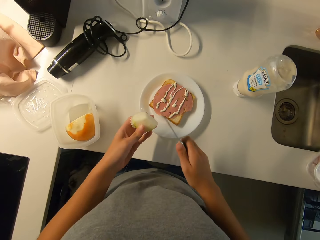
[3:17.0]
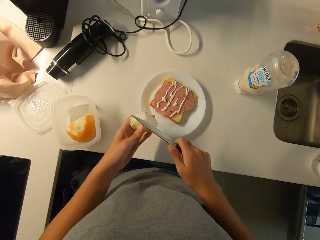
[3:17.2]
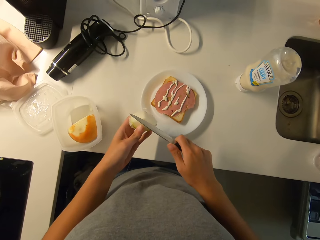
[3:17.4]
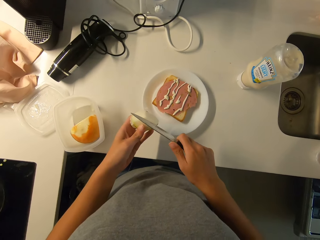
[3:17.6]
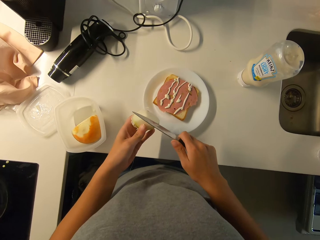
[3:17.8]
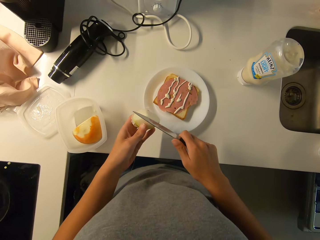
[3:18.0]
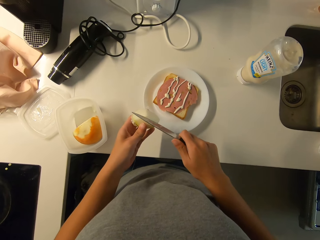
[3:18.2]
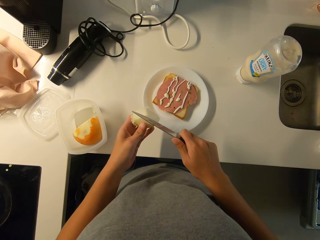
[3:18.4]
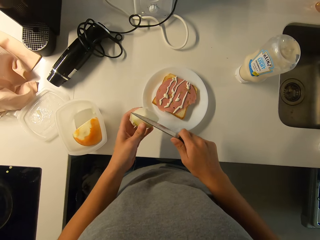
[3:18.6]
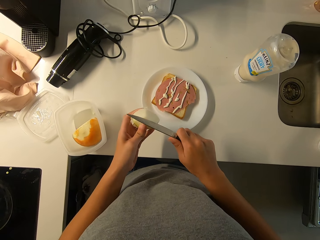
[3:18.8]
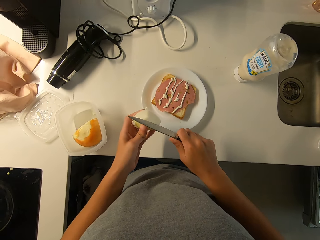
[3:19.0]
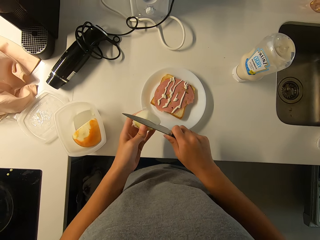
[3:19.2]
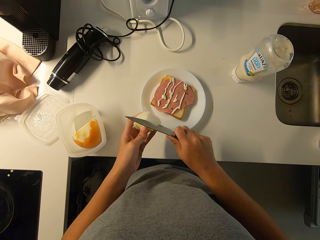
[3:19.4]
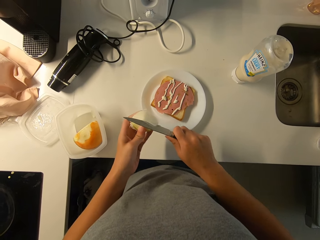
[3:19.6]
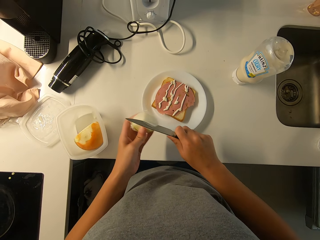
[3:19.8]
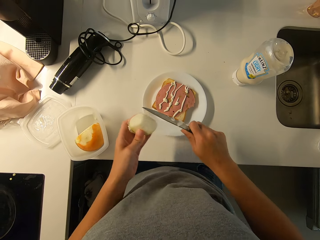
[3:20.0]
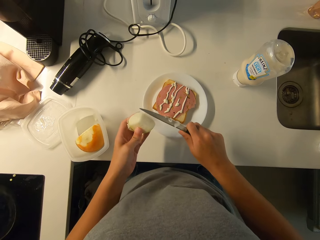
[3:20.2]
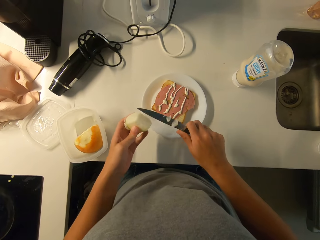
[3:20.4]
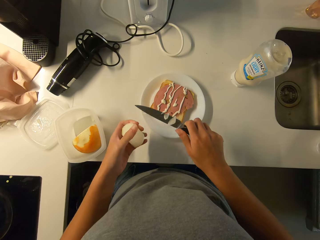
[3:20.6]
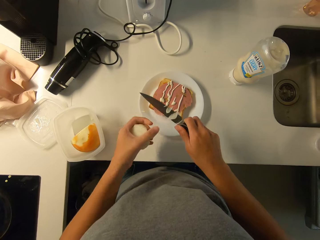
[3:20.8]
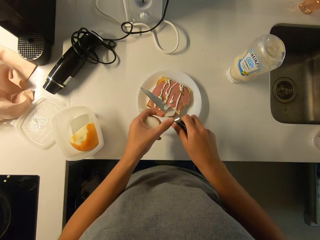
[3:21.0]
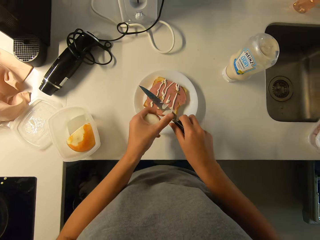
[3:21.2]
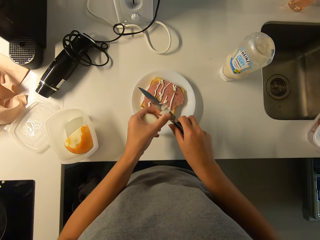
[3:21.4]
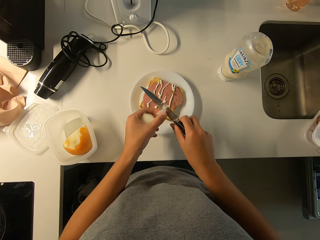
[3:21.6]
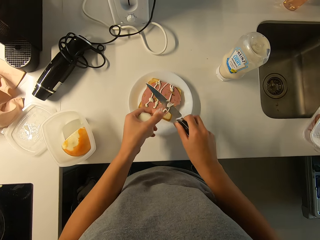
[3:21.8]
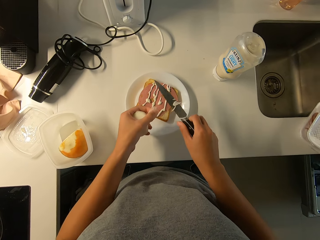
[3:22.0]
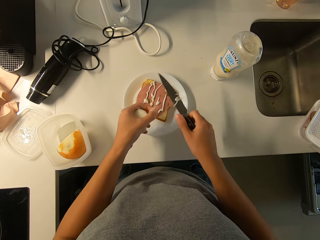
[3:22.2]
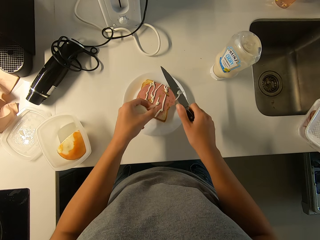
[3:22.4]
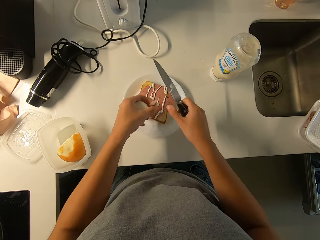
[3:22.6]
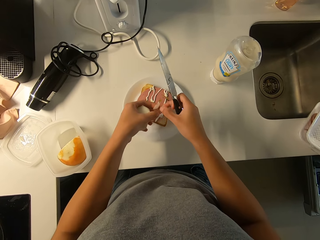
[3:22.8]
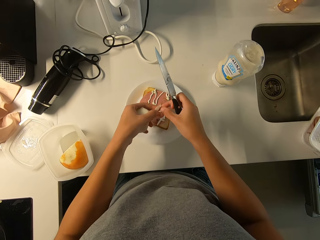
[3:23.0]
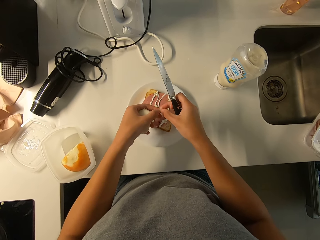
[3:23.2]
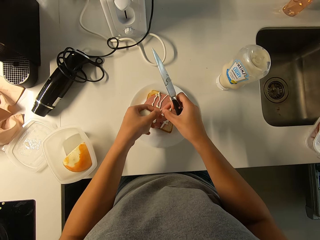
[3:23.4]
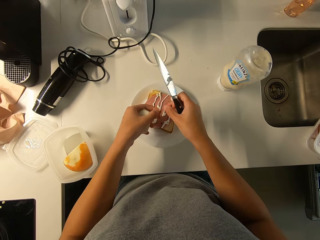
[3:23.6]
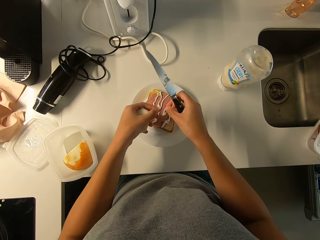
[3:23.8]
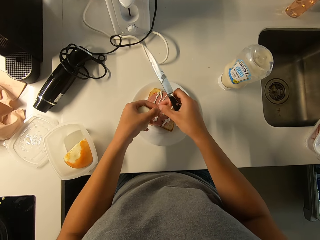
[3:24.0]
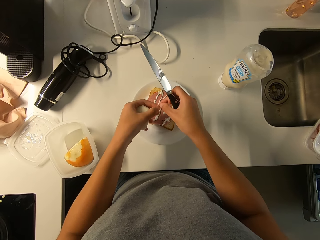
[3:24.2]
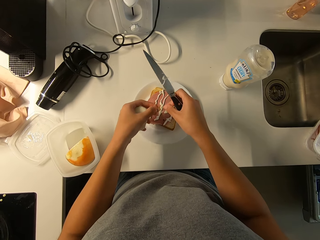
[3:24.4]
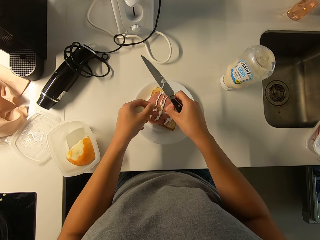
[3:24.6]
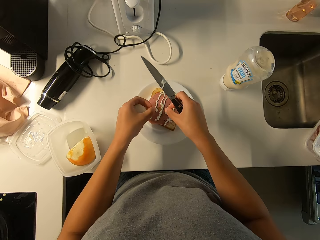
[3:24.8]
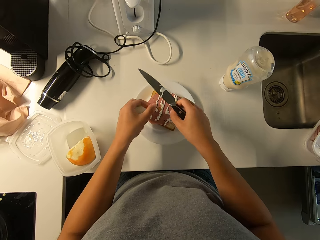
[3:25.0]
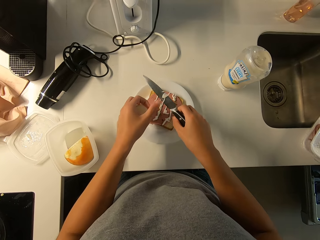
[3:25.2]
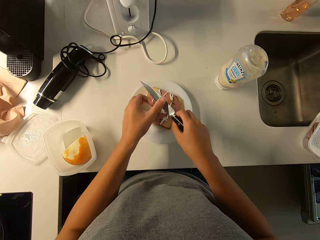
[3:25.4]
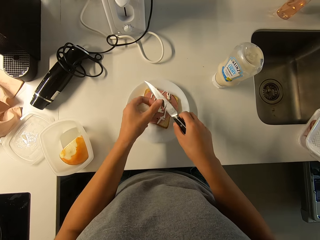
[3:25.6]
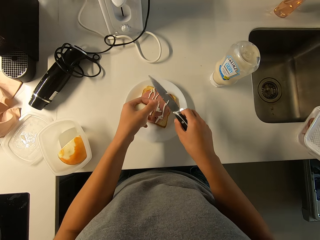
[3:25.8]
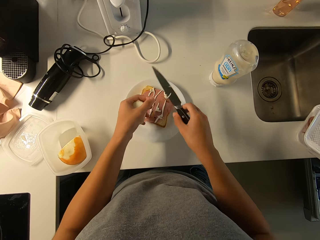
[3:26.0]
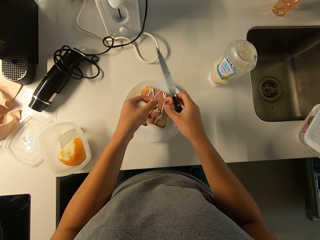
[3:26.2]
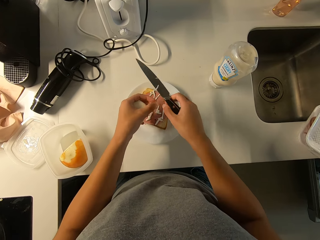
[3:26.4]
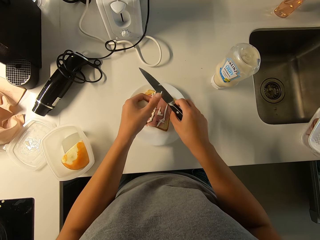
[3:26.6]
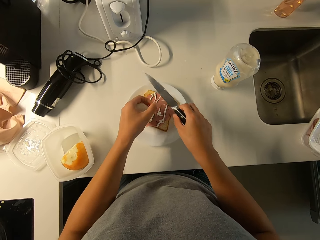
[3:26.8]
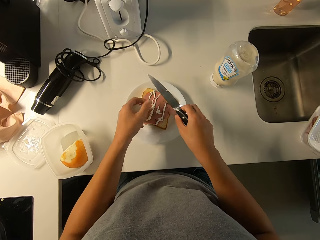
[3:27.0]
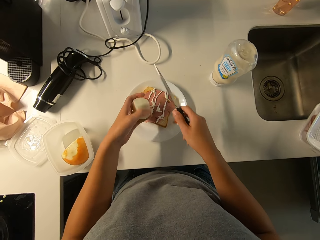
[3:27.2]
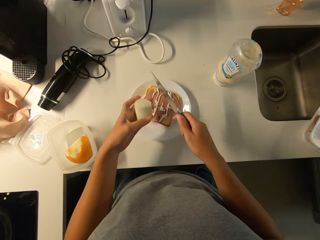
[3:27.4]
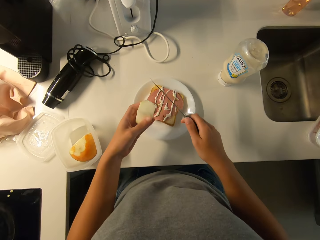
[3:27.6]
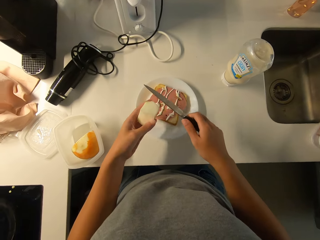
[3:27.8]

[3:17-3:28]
The camera wearer slices the cheese or butter with the knife. She wipes a piece of butter from the knife with a hand. She transfers the cheese on the knife onto the sandwich with her hands. She puts pieces of butter on a bread with a hand.

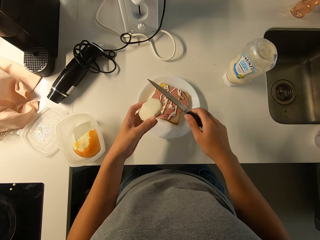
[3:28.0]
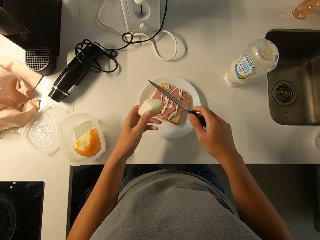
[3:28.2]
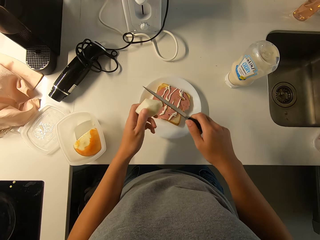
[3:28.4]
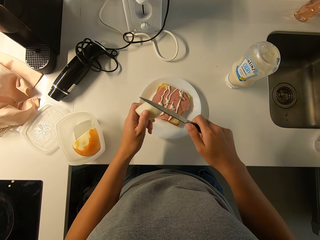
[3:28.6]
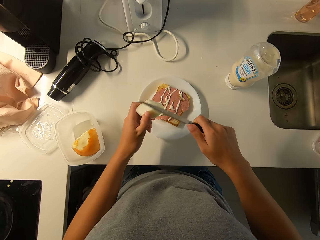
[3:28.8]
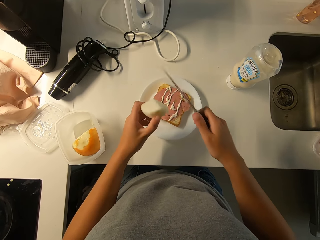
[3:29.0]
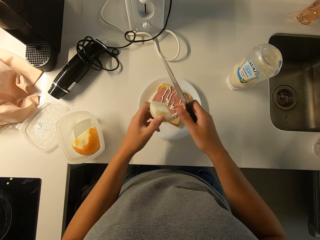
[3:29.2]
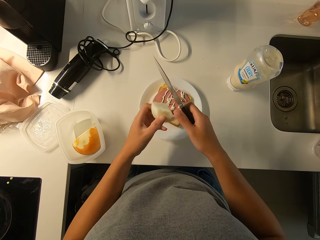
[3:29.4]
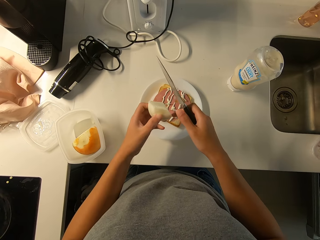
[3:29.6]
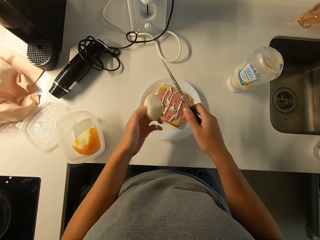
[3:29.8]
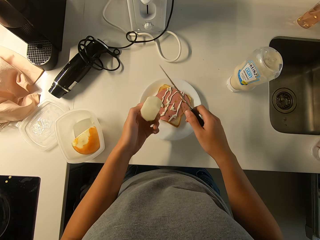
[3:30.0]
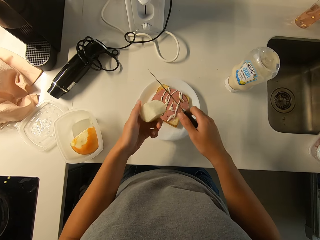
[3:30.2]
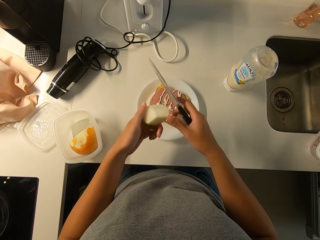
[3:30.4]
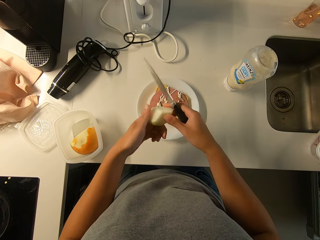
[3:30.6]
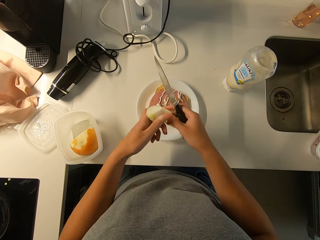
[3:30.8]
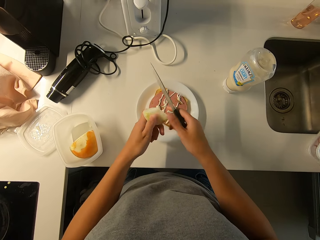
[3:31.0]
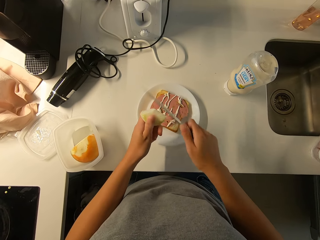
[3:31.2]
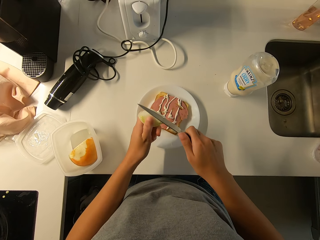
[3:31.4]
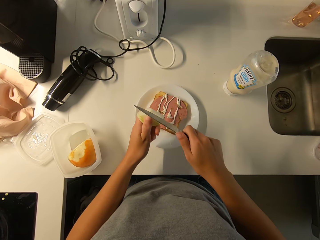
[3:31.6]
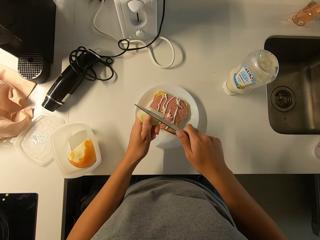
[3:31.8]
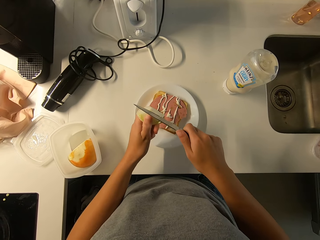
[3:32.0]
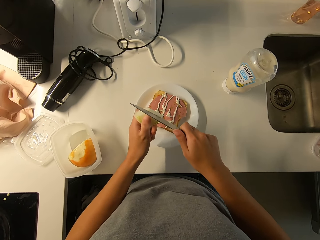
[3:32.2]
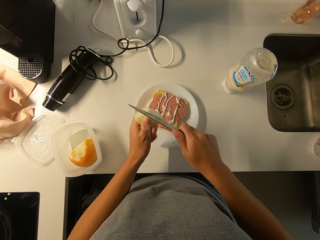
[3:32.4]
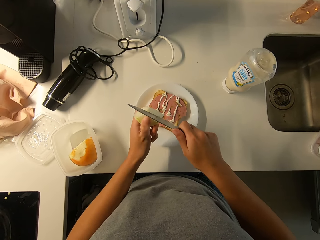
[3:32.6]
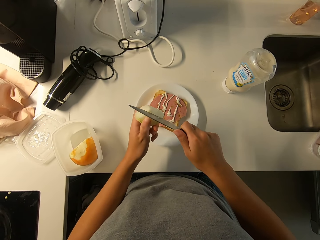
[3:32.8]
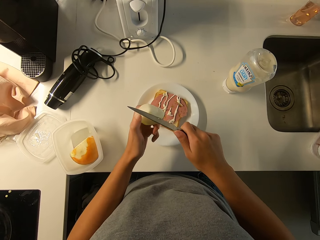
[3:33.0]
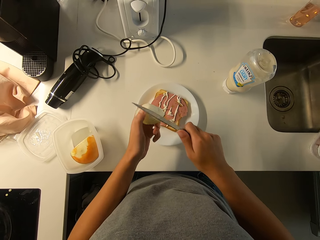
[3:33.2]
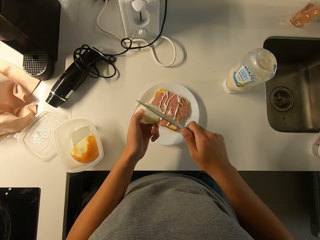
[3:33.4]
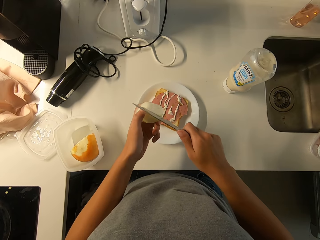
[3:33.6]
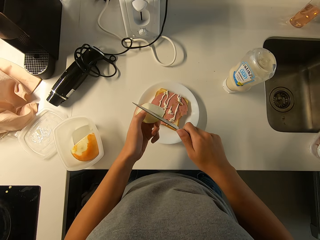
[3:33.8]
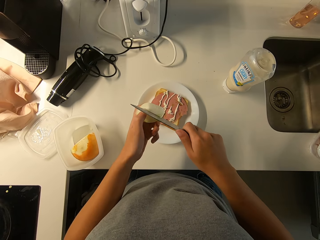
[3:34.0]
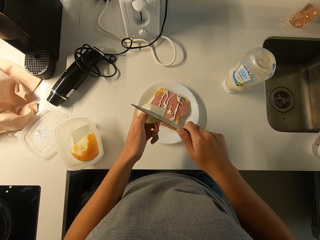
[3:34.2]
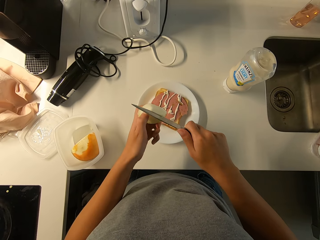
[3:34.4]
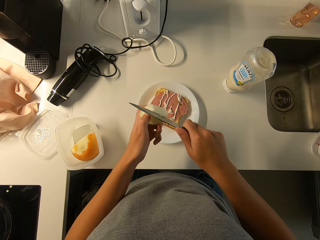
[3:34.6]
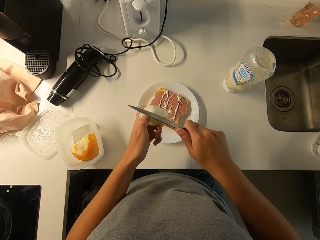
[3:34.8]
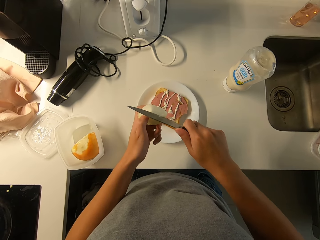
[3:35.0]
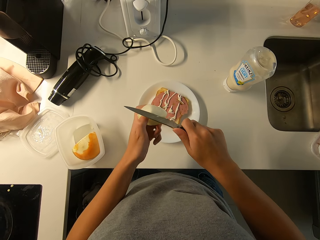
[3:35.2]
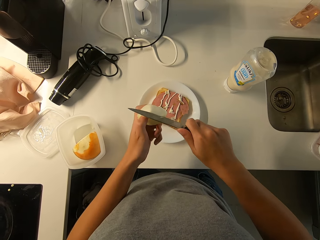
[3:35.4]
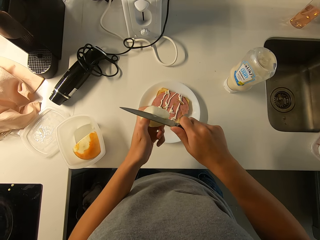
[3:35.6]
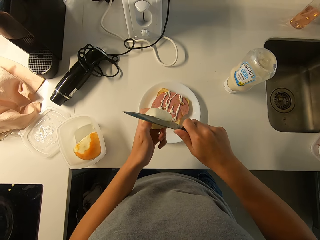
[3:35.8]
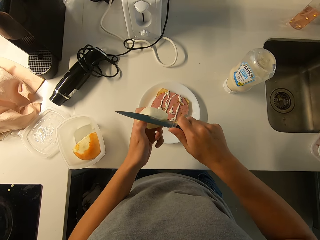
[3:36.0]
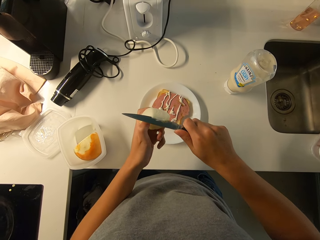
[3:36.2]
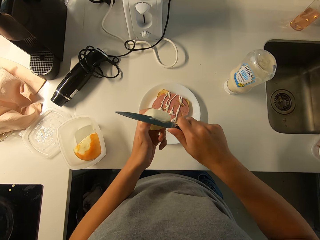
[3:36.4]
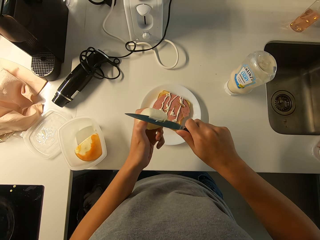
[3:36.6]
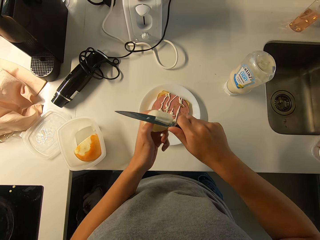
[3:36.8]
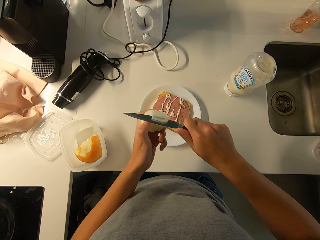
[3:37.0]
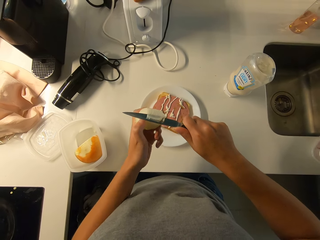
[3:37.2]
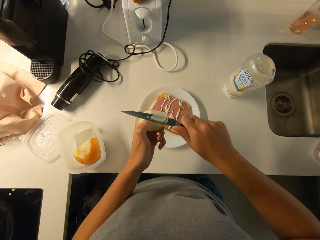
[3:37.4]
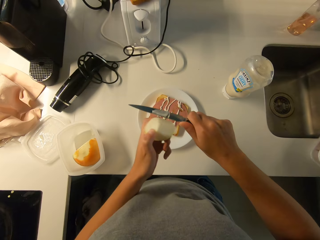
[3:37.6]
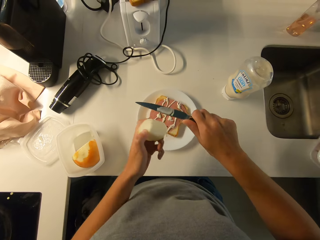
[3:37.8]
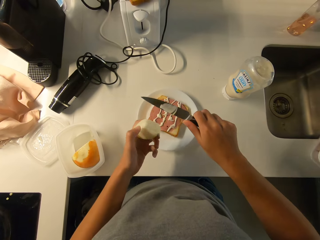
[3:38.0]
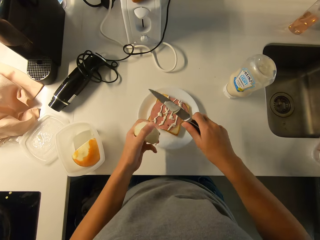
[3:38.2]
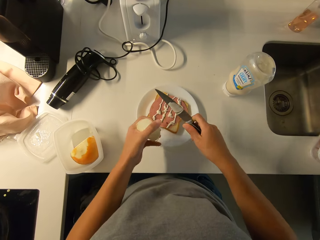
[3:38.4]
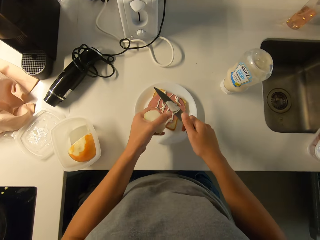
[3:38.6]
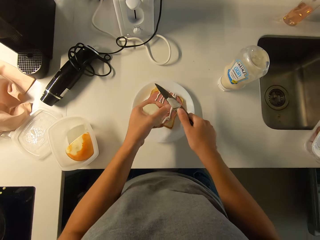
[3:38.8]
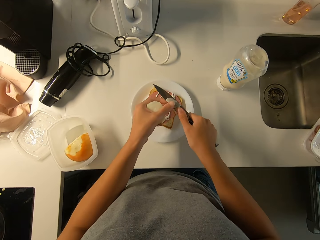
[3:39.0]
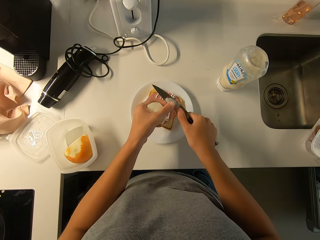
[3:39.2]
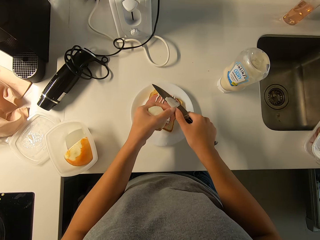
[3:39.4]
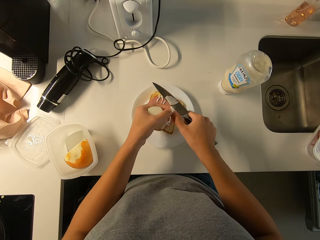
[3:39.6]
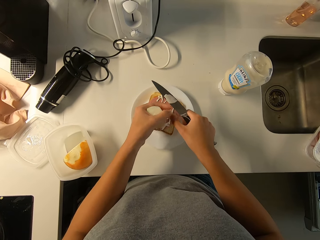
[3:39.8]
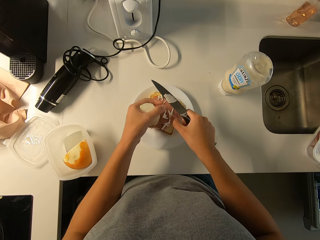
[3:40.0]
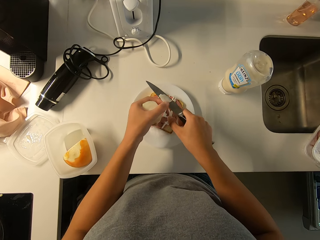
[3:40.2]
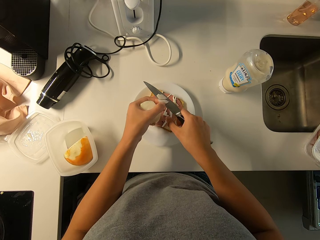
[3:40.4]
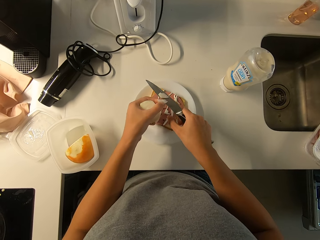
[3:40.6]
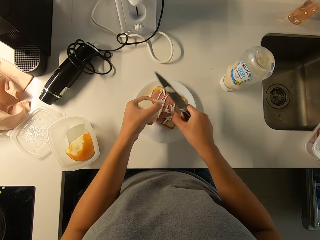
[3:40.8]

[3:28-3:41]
The camera wearer inspects the cheese or butter. She slices the cheese with the knife. She transfers the cheese on the knife onto the sandwich with her hands. She wipes a piece of butter from the knife with a hand.
